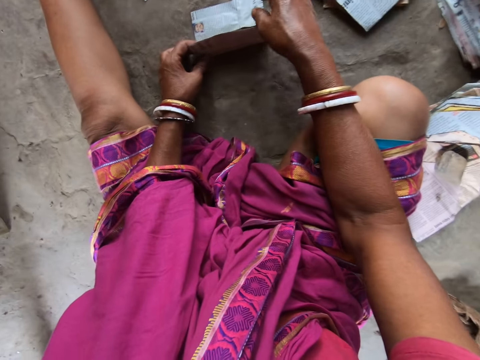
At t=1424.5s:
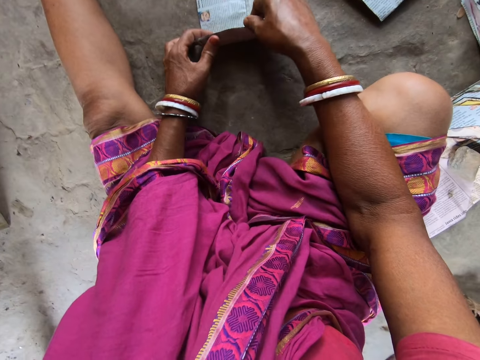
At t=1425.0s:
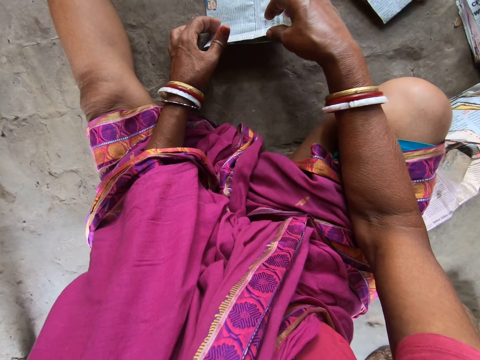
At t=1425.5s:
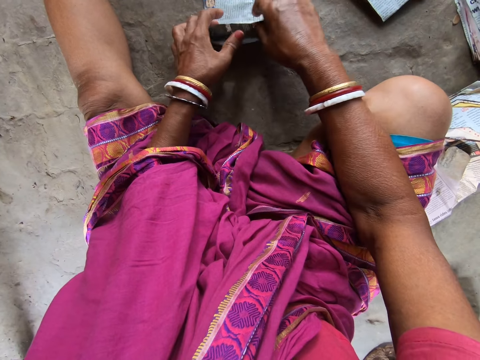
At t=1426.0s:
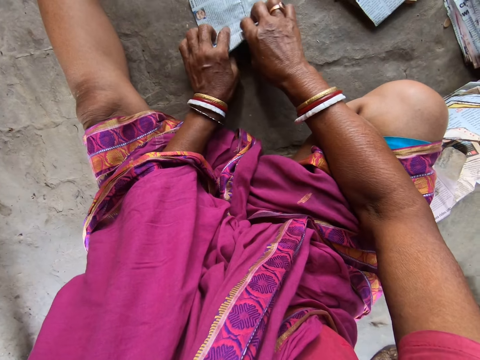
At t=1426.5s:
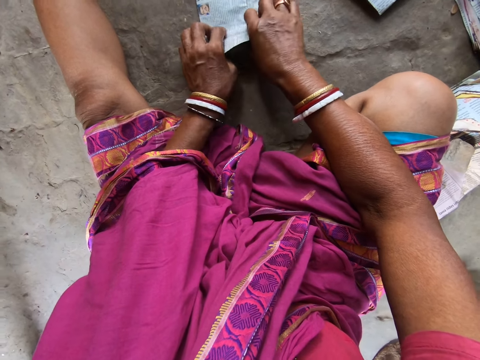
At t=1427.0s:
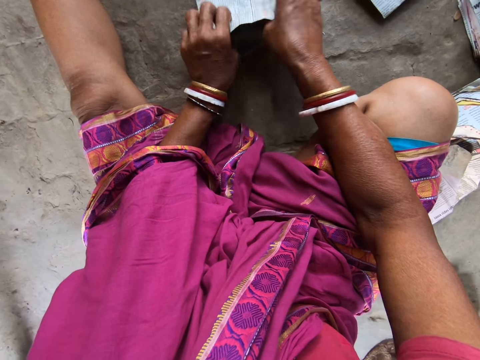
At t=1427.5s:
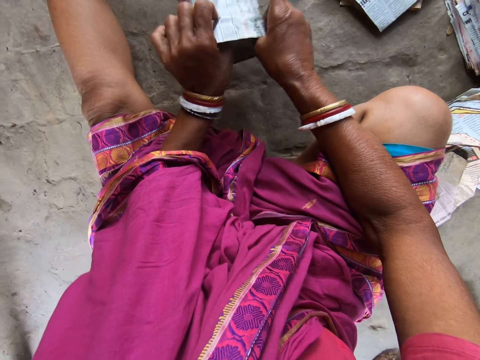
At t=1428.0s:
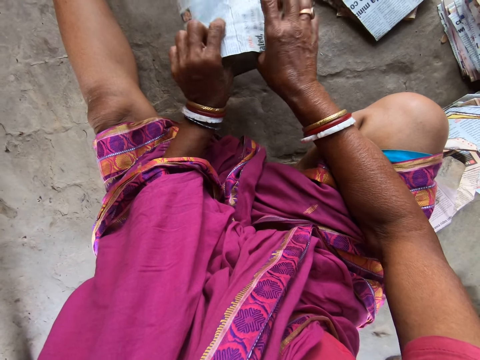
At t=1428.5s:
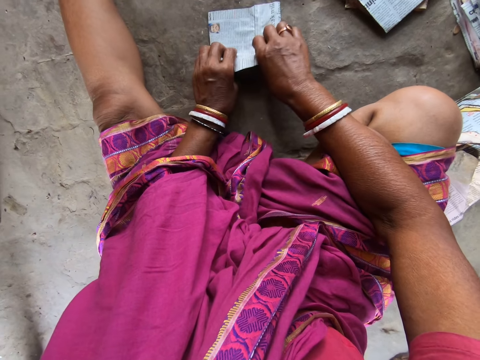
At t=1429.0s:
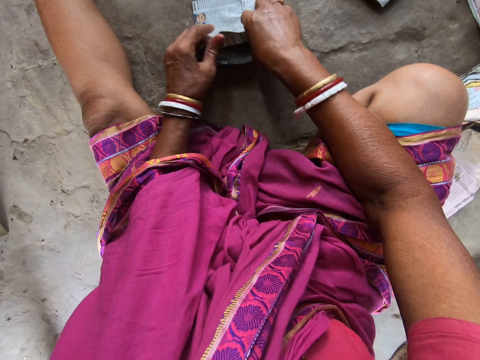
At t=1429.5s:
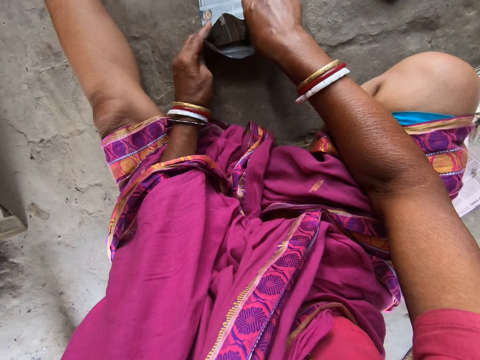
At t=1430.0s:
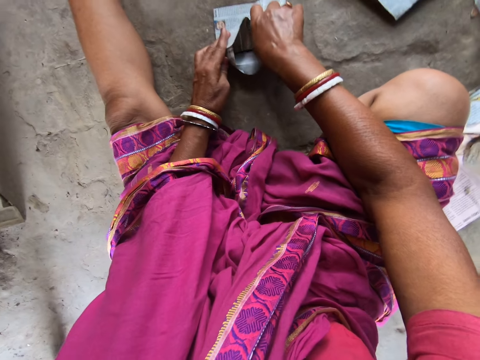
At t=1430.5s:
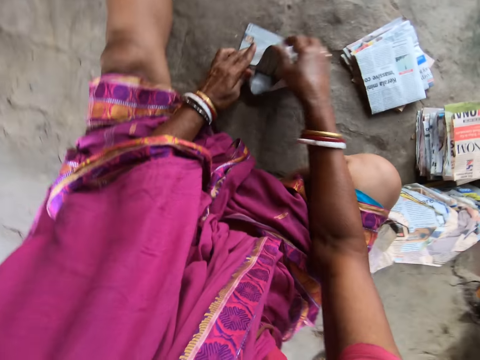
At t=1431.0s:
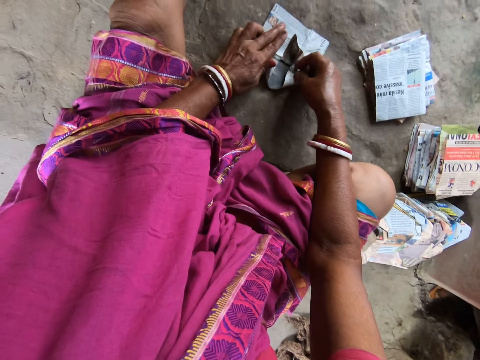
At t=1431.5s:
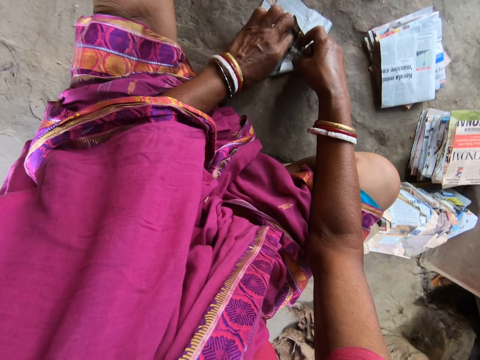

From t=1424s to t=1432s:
The camera wearer lifts the piece of paper from the floor with both hands. She puts the piece of paper in her right hand on the floor. She folds the piece of paper on the floor with both hands.

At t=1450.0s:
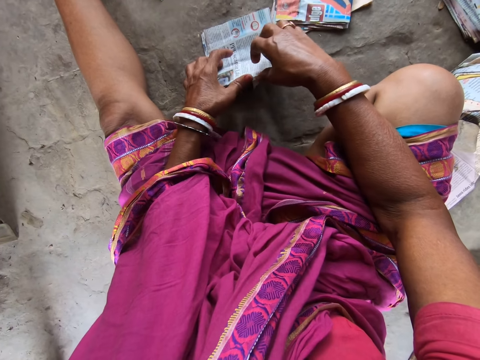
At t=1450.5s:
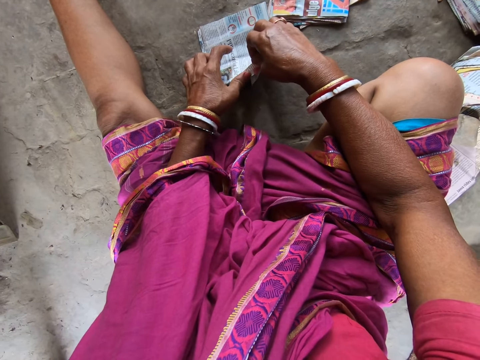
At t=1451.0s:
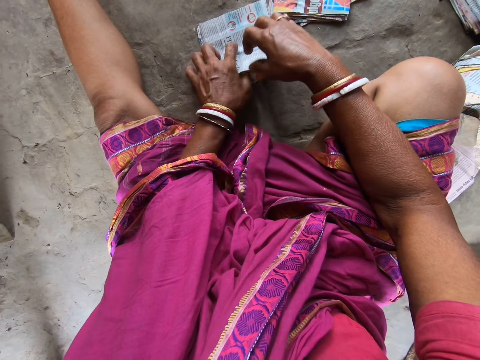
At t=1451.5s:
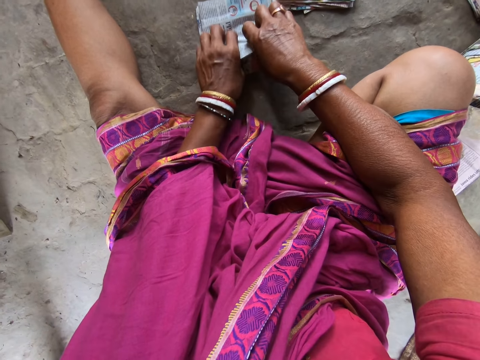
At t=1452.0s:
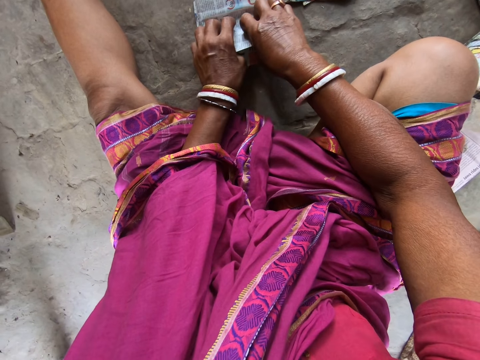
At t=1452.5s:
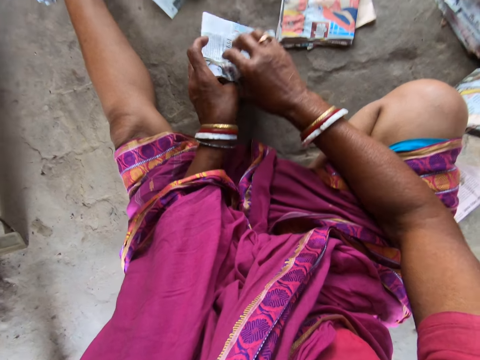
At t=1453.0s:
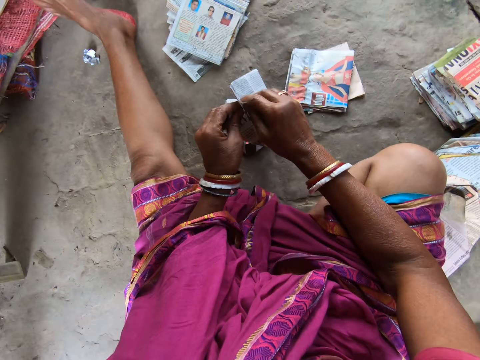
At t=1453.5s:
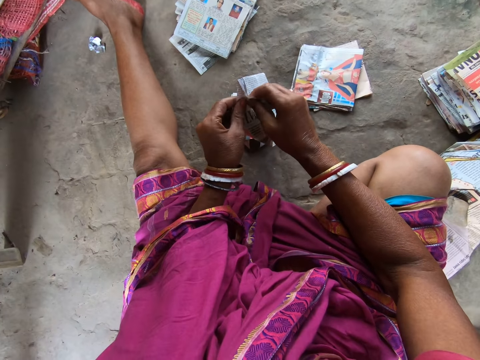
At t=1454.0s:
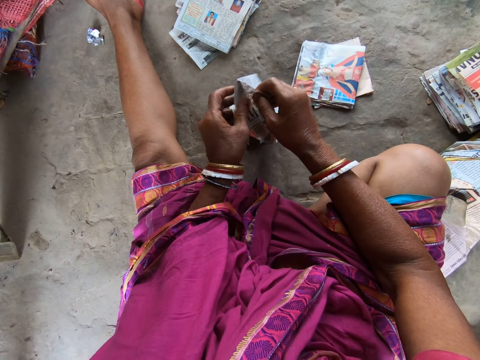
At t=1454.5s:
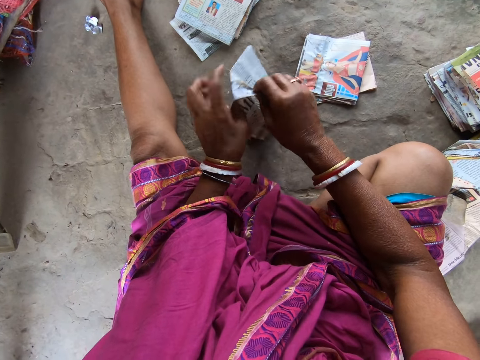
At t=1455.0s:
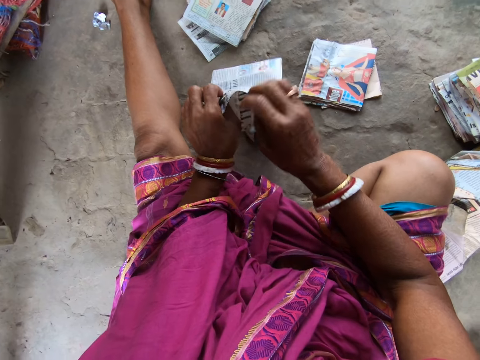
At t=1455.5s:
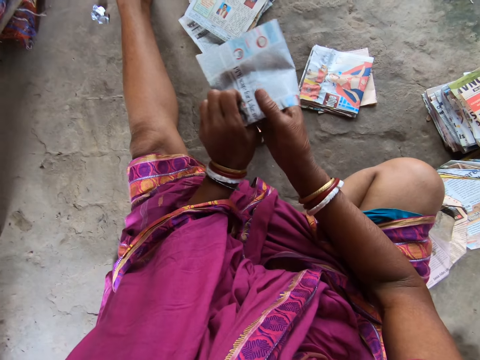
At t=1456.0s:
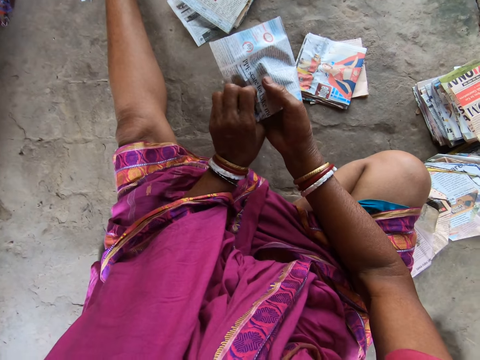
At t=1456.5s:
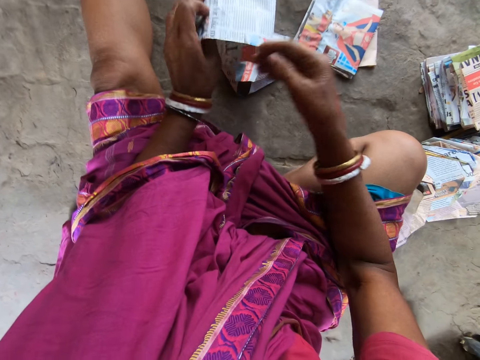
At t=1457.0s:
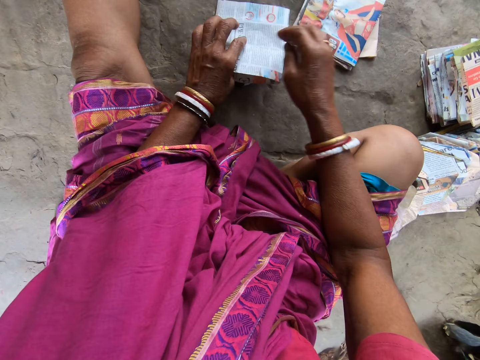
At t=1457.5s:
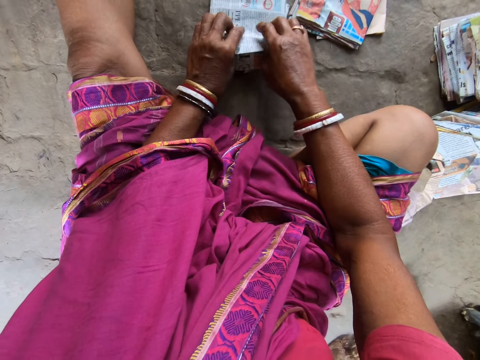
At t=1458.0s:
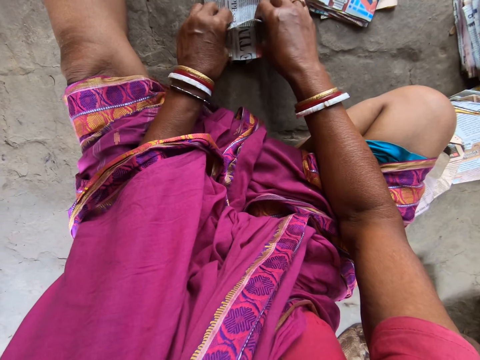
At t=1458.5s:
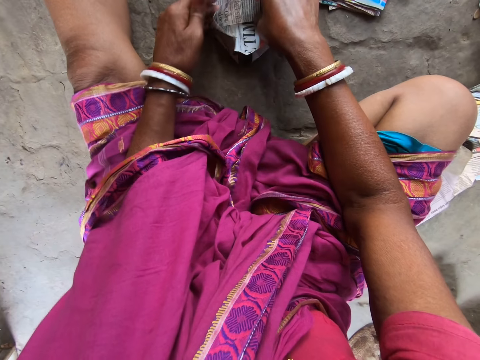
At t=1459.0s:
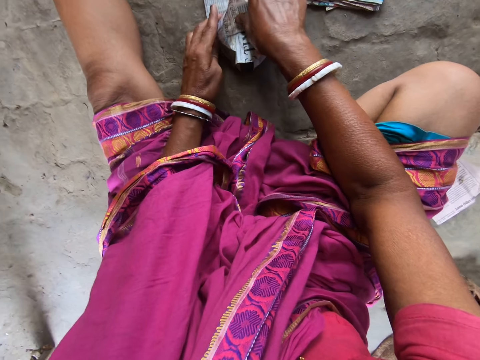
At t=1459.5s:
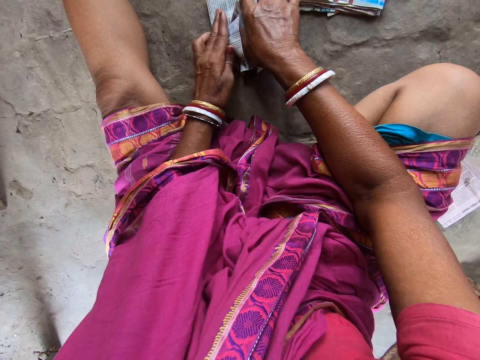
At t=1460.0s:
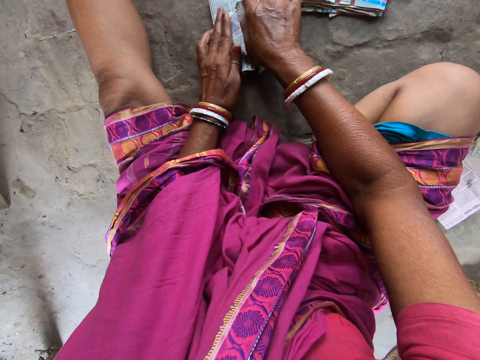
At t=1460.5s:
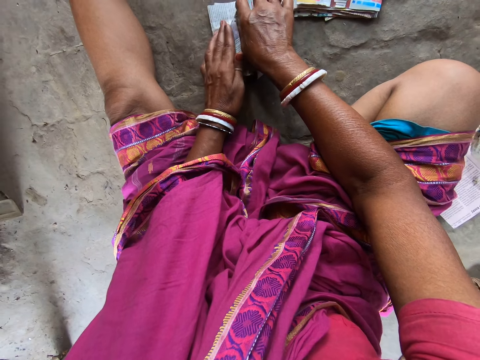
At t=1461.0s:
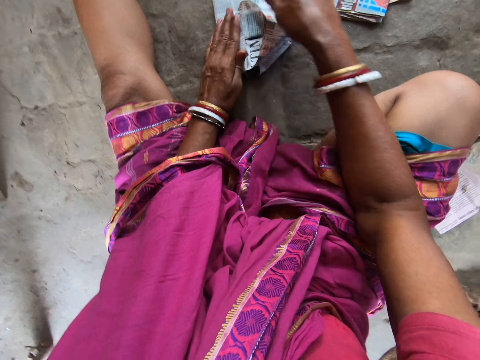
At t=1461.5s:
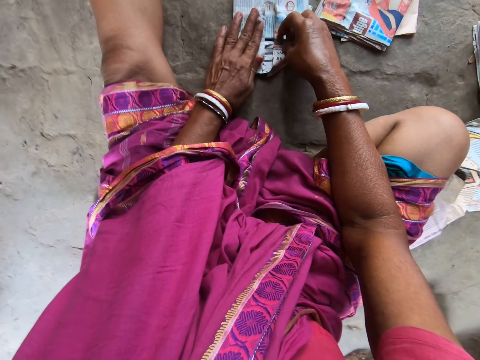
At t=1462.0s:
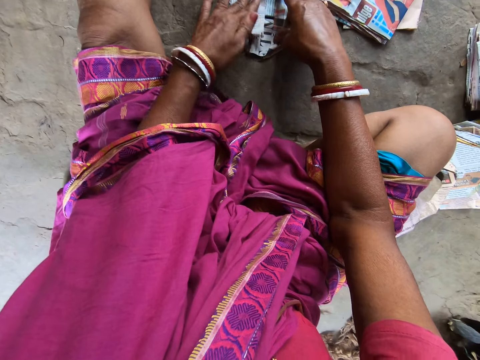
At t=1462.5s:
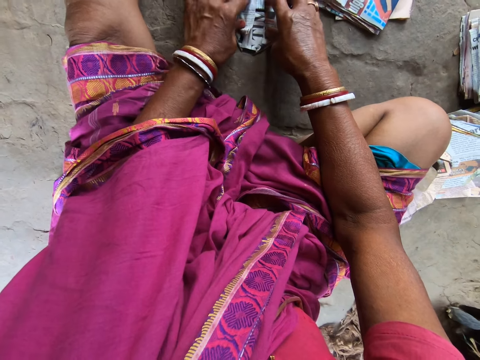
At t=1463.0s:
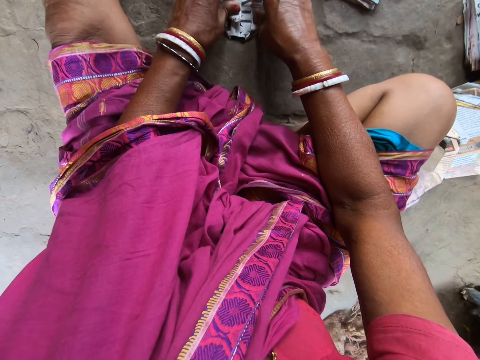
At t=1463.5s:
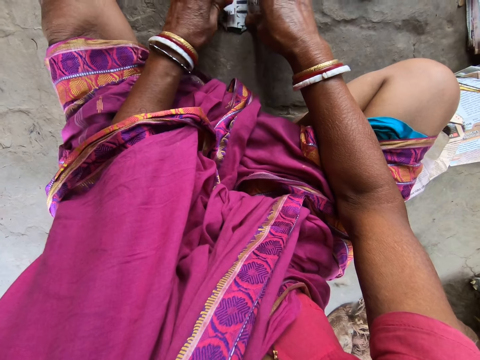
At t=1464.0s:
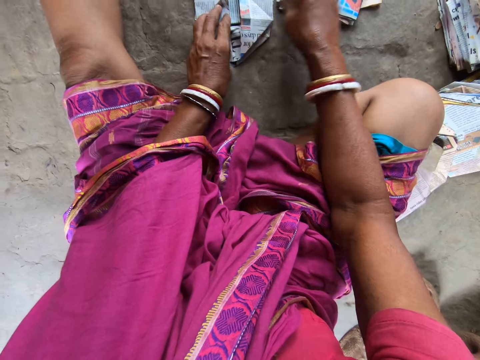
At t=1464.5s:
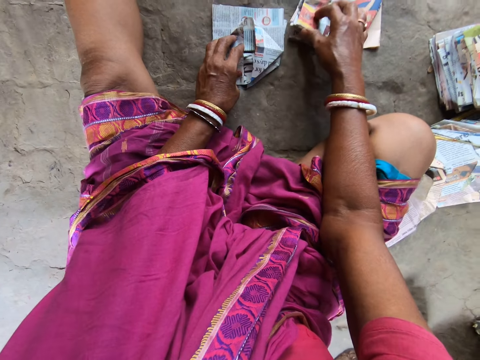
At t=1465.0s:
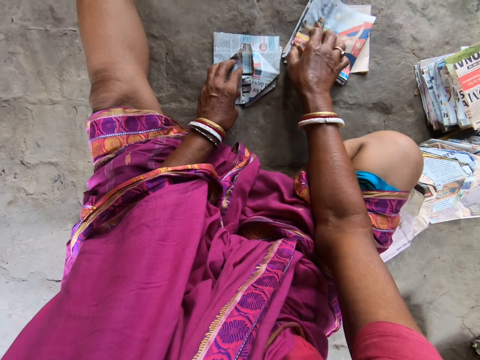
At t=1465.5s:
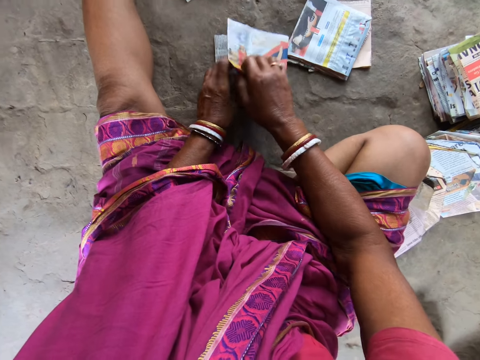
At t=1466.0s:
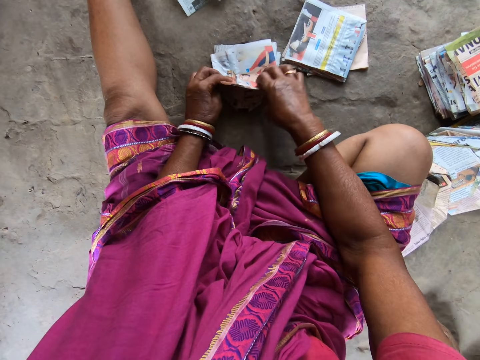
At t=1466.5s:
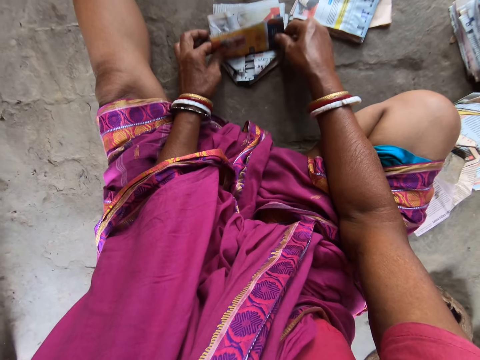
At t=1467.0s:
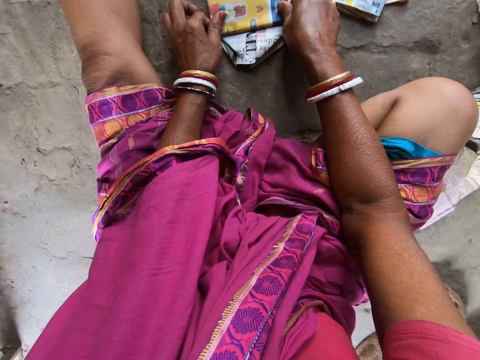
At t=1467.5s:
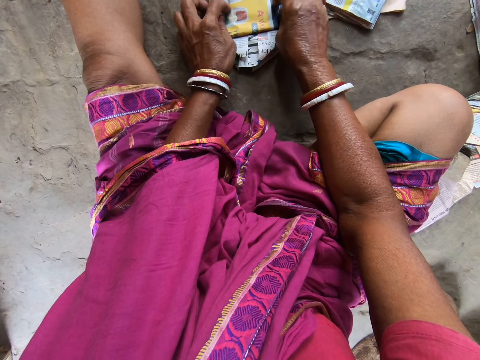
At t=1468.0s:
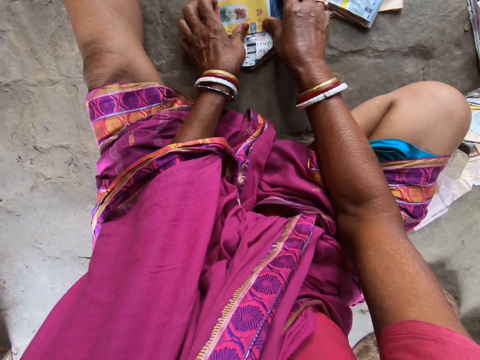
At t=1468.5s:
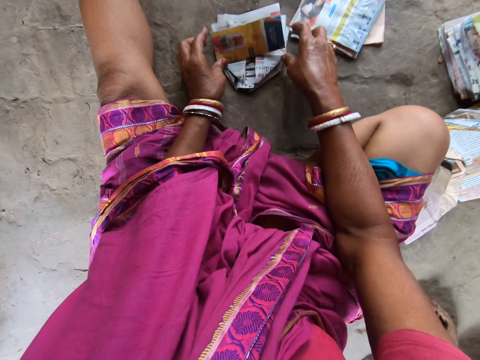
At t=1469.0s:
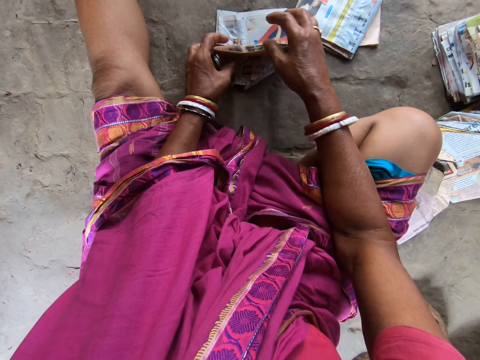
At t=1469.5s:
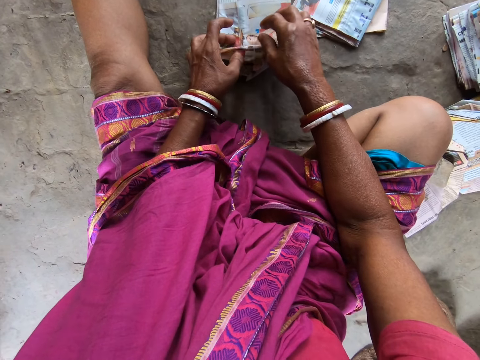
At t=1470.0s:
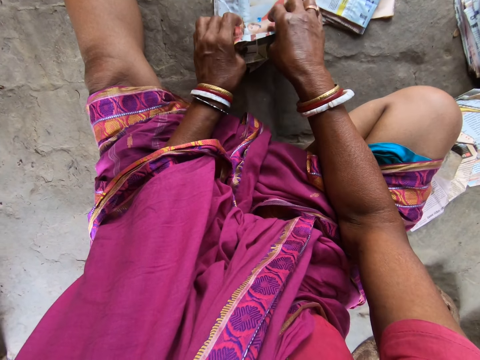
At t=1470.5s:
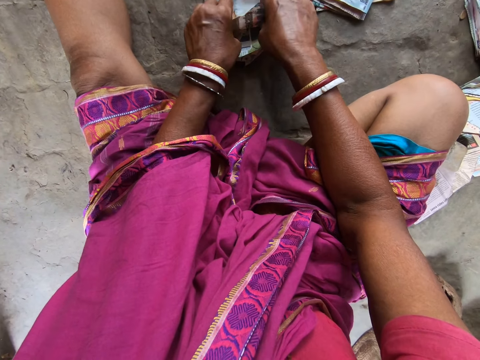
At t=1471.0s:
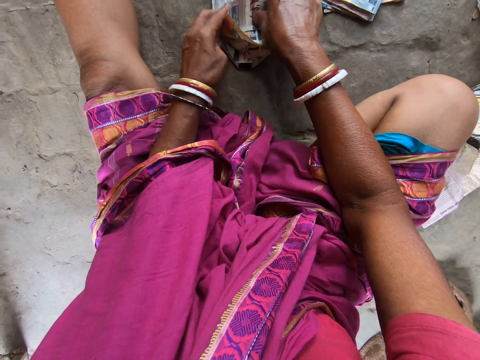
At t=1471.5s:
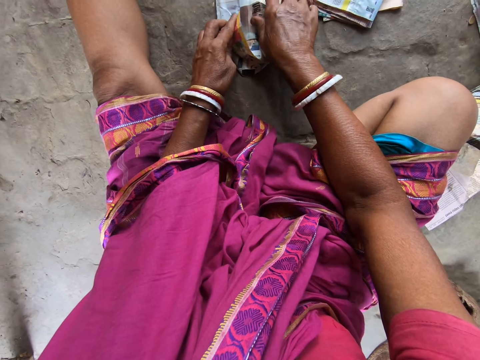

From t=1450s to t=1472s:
The camera wearer lifts the piece of paper from the pieces of paper on the floor with both hands. She opens the piece of paper with both hands. She puts her right hand into the paper in her left hand. She puts the piece of paper in her left hand on some pieces of paper on the floor. She folds the piece of paper on the pieces of paper on the floor with both hands. She touches a piece of paper on the pile of papers on the floor with her right hand. She picks up the piece of paper from the pile of papers on the floor with her right hand. She puts the piece of paper in her right hand on the pieces of paper on the floor. She folds the piece of paper on the pieces of paper on the floor with both hands.
